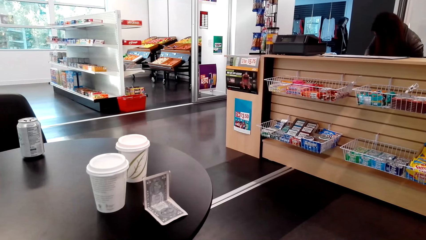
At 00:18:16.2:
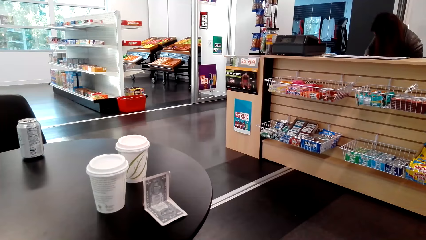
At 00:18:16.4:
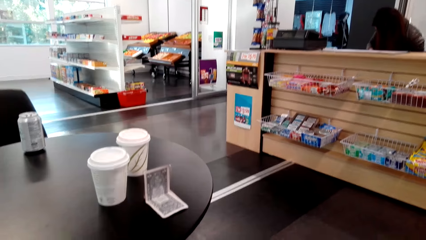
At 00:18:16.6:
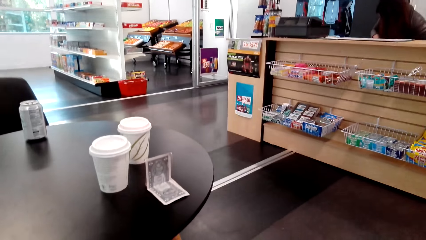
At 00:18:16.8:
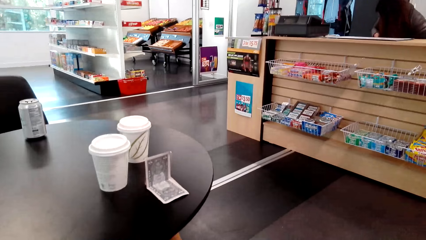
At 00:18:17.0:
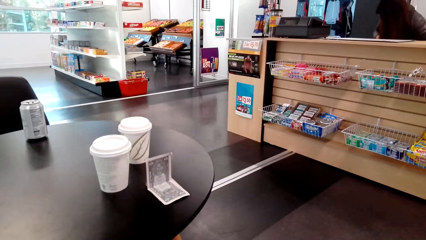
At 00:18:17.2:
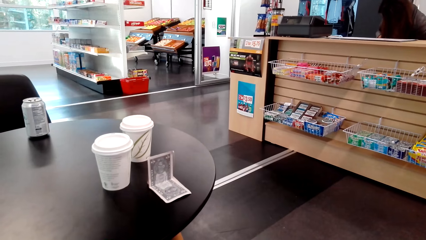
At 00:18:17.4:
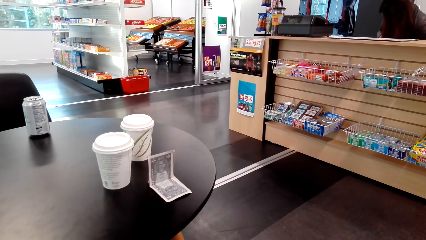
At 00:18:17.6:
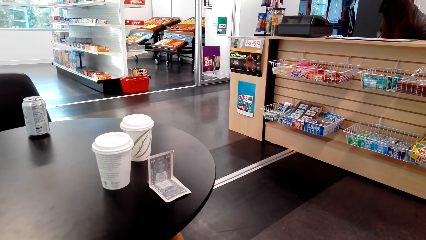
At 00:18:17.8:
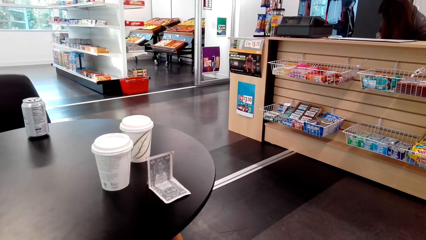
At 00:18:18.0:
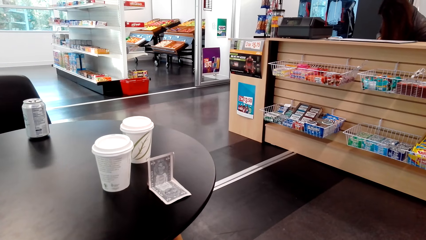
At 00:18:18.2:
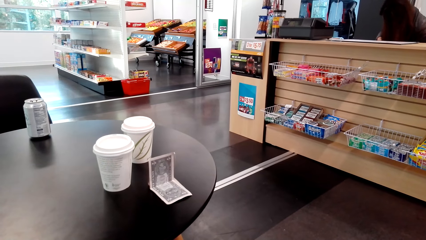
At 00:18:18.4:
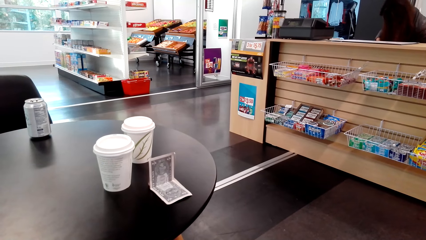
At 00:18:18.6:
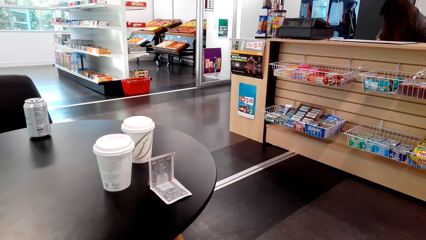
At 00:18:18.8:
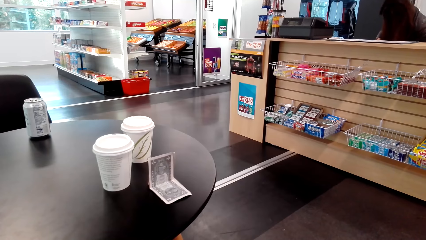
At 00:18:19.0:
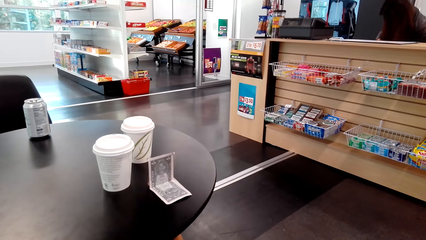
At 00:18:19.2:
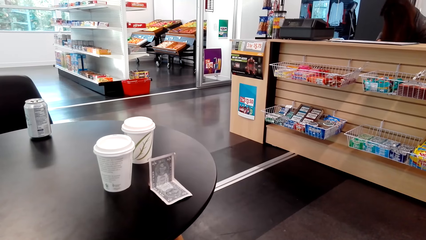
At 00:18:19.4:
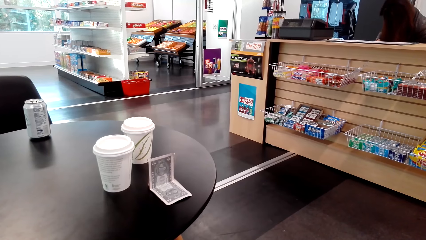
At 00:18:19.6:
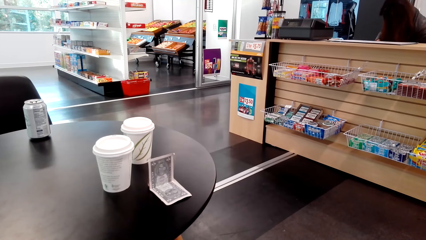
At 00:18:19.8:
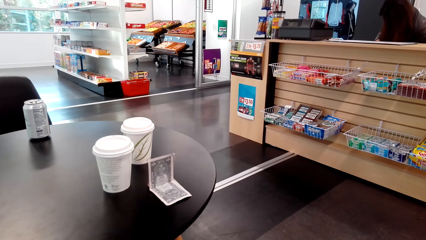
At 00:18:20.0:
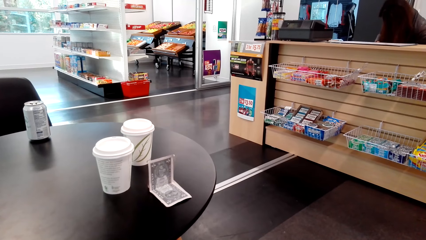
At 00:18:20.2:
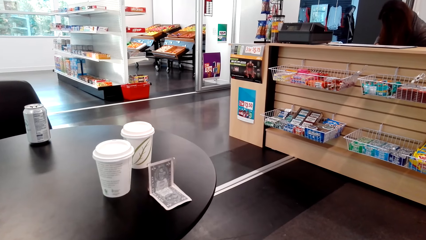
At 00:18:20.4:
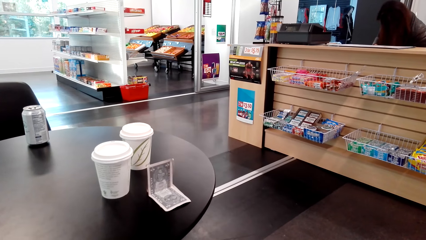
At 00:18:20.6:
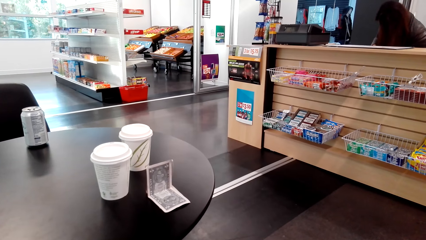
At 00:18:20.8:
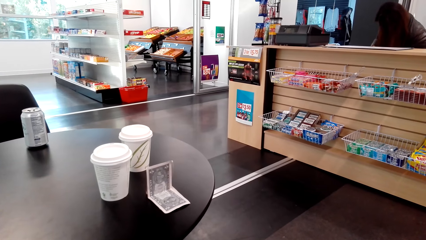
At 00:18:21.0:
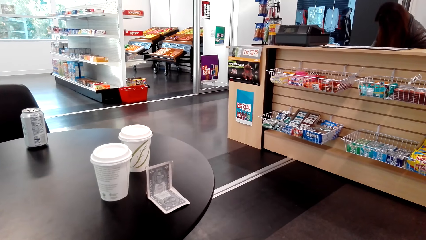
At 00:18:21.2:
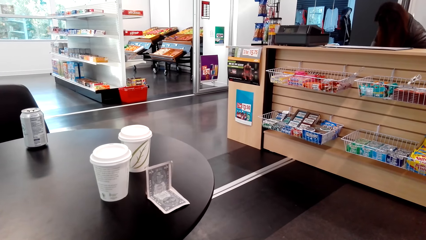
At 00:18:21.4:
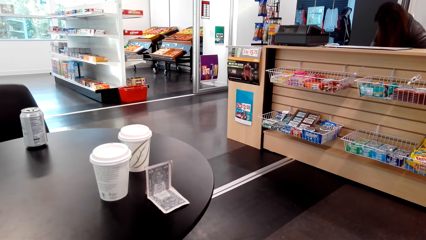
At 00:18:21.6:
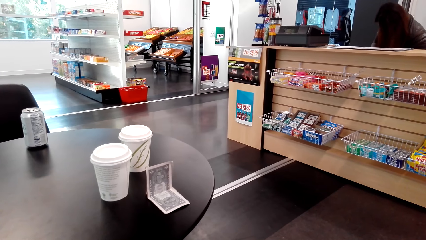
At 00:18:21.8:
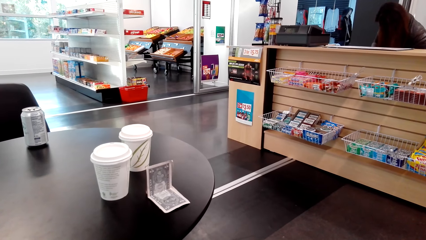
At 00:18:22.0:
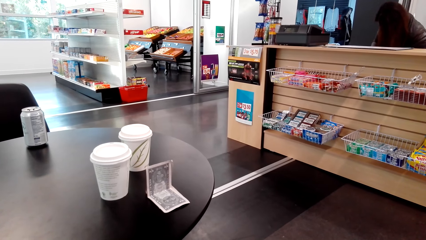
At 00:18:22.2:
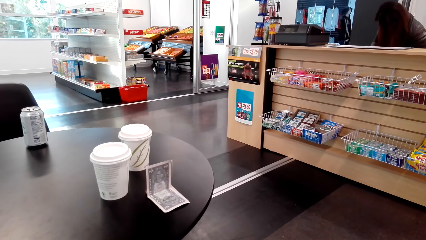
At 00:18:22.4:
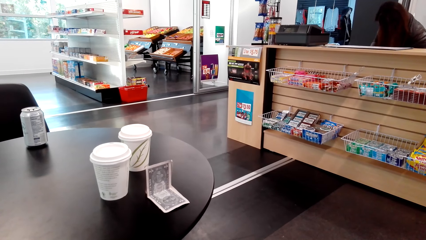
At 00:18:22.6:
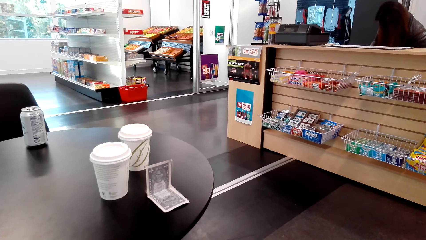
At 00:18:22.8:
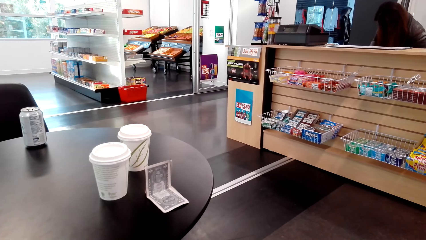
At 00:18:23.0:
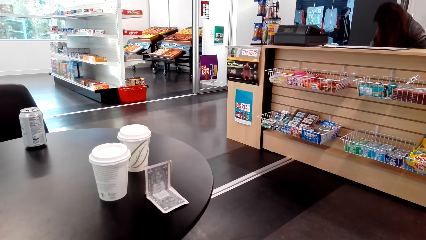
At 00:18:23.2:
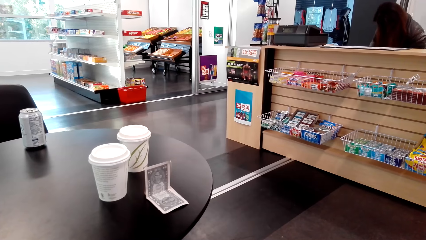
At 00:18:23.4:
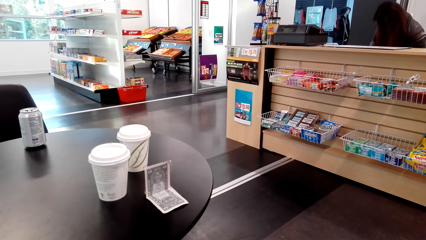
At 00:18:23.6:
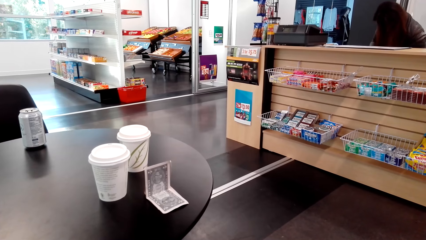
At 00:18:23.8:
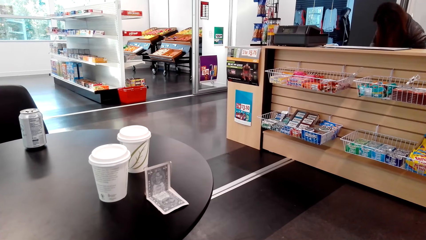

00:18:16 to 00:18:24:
The camera wearer looks around.

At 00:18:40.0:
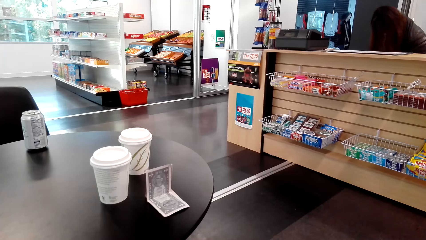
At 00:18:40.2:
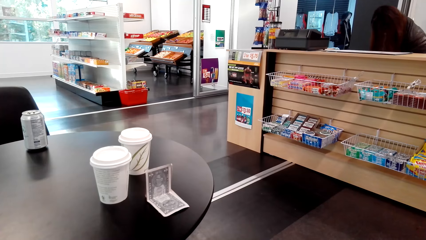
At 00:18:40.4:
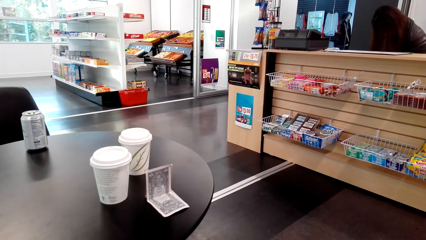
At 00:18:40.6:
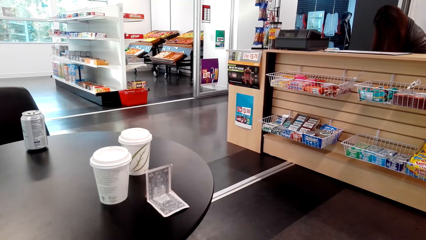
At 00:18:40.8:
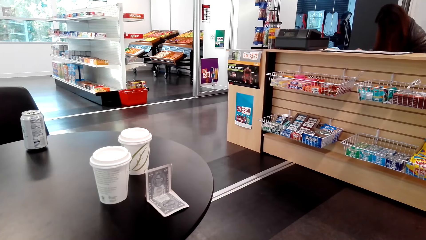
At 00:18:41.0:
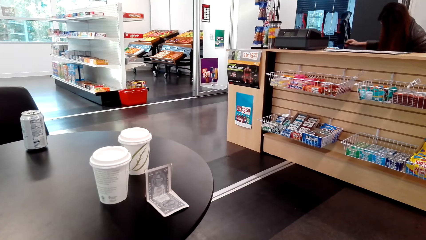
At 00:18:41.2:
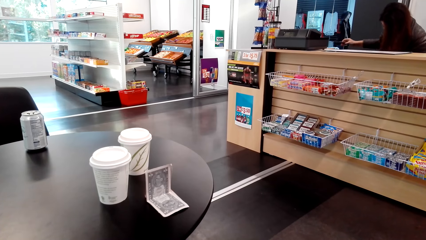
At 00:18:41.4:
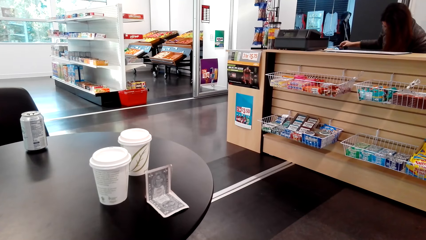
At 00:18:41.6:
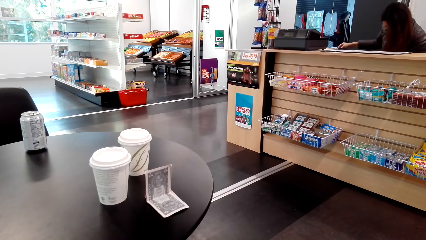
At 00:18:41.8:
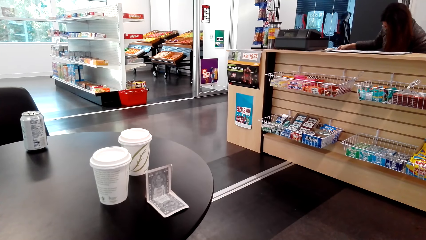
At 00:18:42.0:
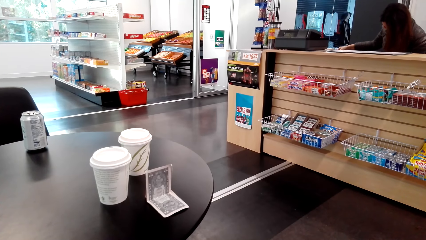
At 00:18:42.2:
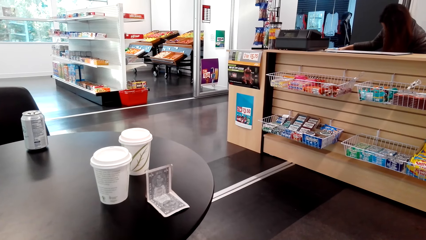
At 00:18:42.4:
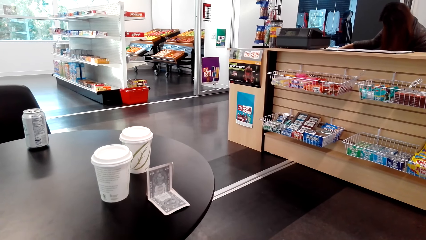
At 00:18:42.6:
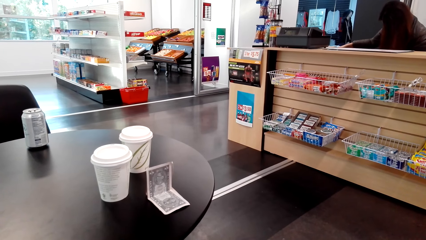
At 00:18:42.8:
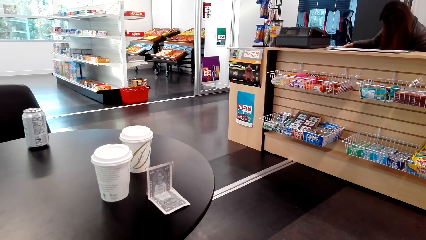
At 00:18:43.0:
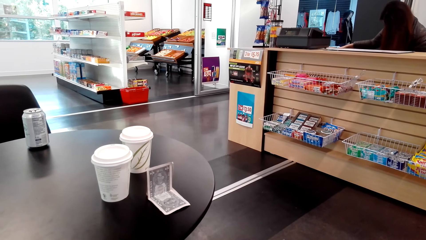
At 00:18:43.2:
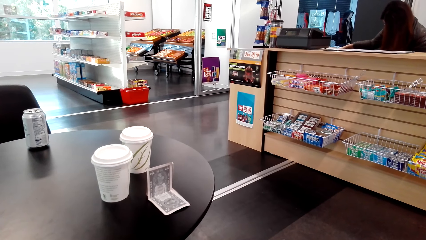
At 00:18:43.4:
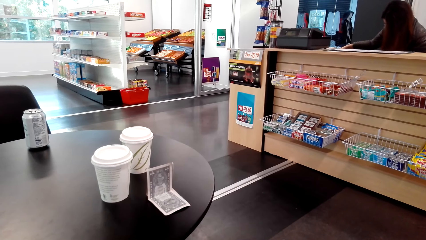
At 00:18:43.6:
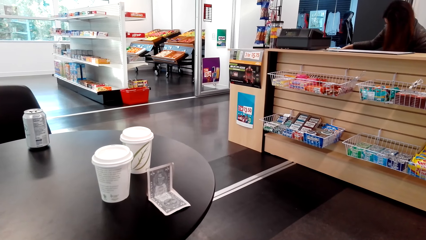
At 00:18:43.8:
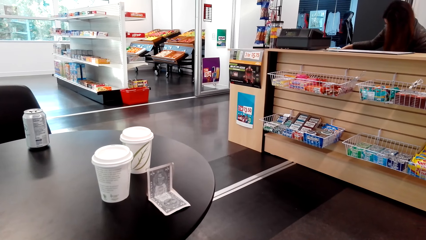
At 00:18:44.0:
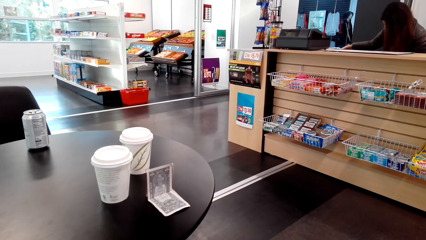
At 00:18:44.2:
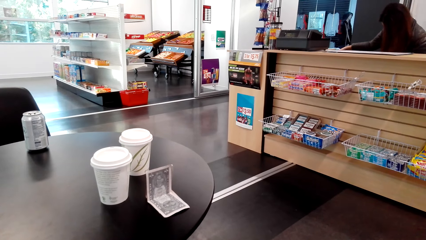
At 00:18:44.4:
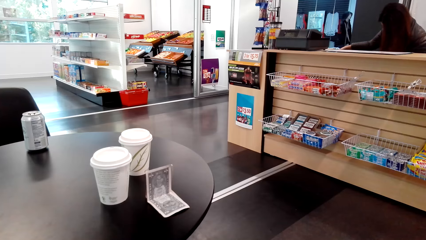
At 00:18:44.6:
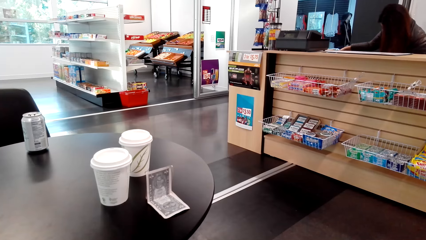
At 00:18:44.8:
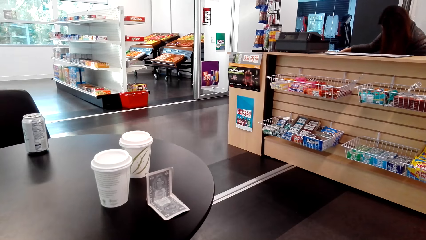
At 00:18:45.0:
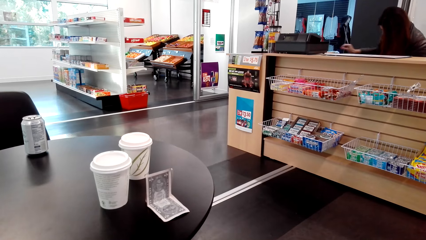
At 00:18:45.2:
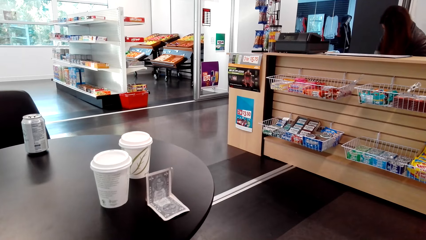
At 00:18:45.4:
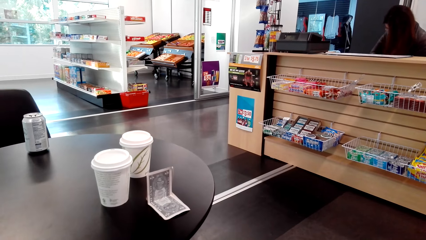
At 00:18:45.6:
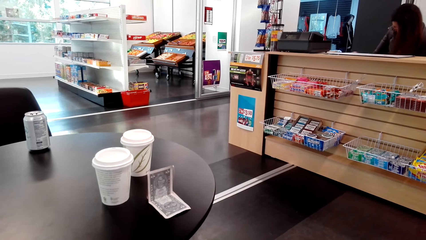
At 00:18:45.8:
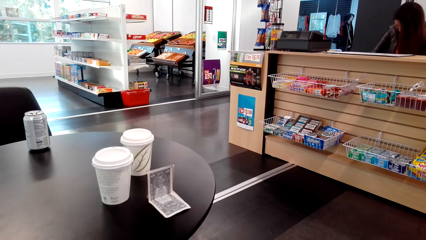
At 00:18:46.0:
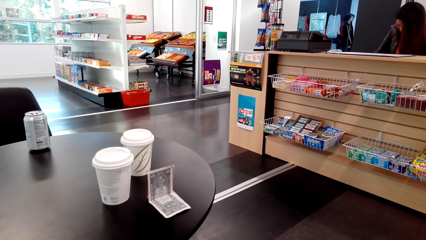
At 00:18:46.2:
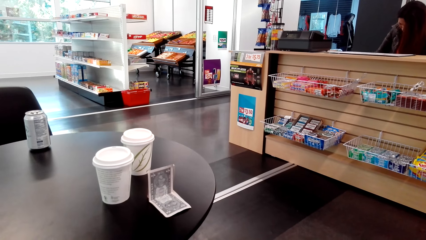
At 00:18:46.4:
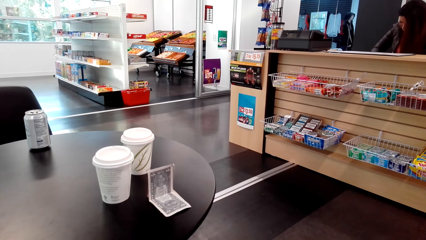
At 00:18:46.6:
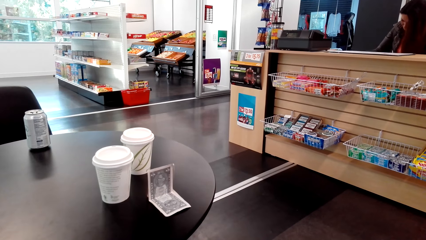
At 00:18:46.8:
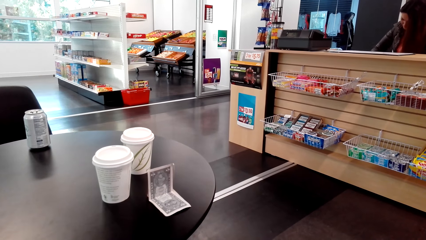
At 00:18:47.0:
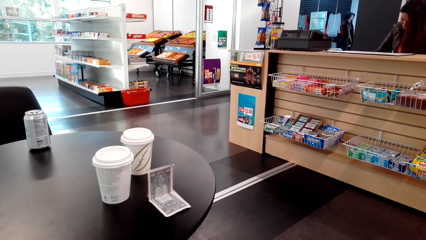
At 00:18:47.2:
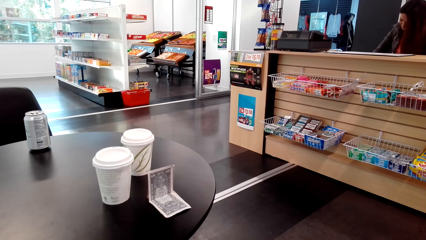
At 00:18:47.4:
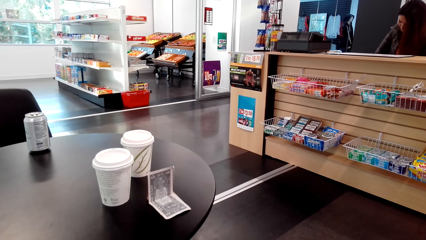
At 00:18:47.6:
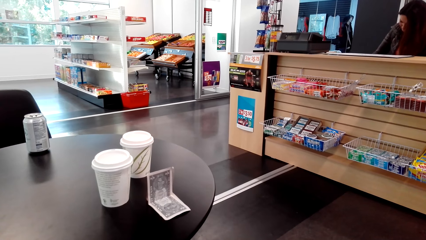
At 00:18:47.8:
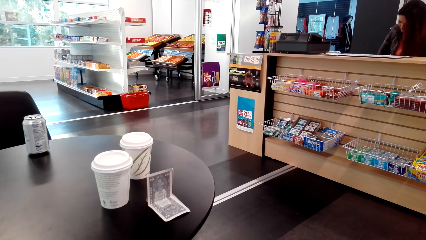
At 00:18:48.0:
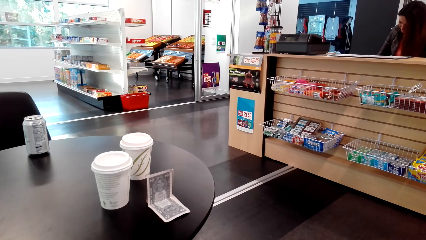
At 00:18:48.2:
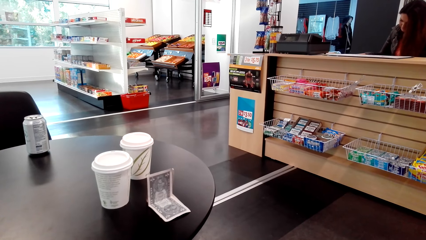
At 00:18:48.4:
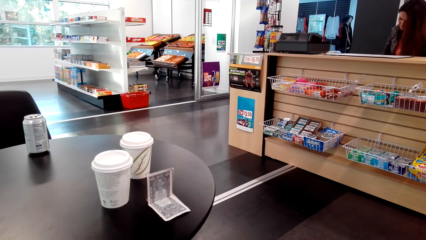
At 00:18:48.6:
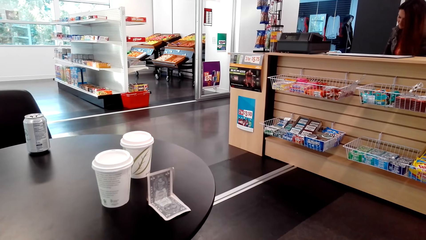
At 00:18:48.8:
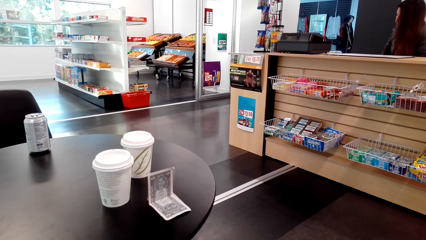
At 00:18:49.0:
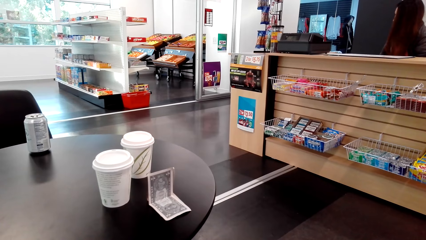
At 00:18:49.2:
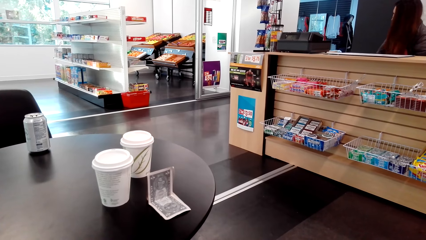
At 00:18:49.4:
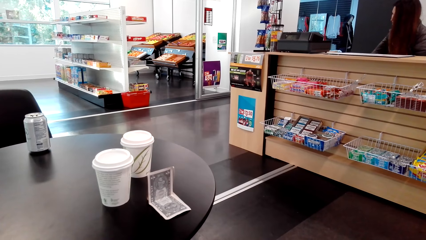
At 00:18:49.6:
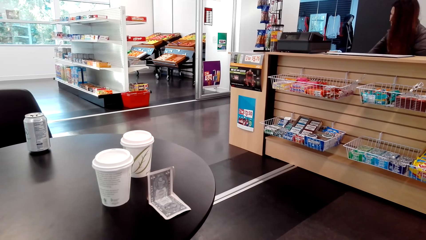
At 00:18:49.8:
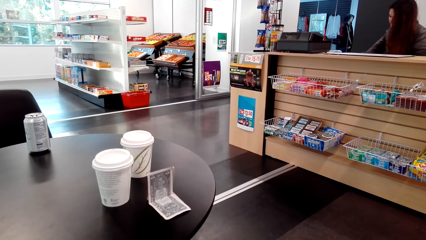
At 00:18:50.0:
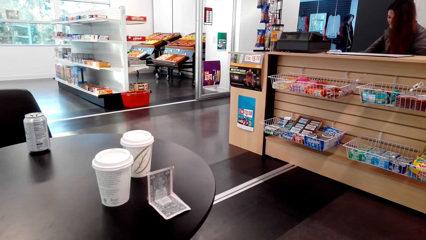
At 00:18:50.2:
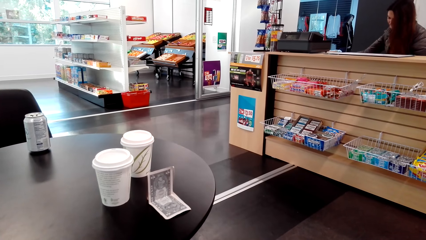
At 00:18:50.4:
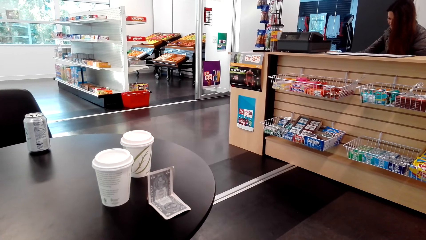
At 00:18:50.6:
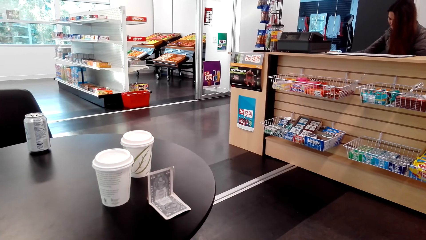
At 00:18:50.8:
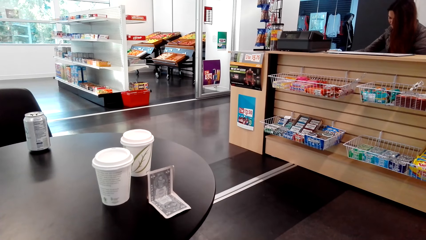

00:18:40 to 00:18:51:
A person puts a pen on the shelf. The person moves the right hand.
